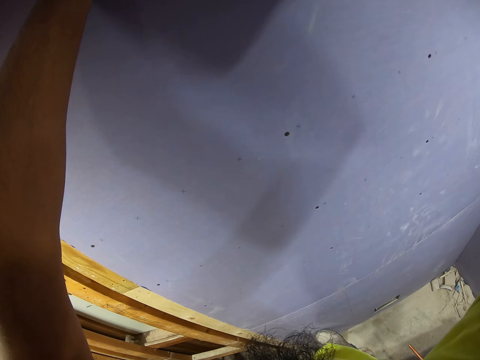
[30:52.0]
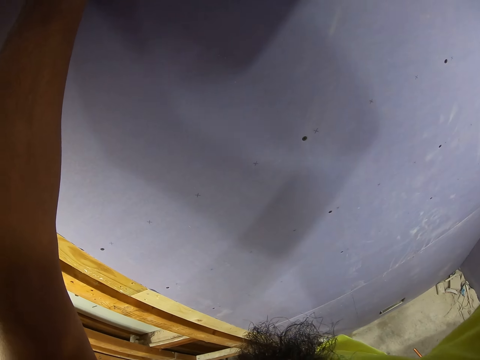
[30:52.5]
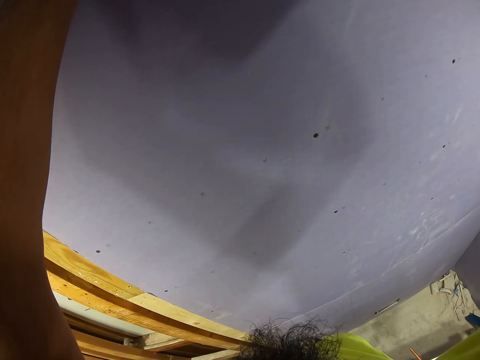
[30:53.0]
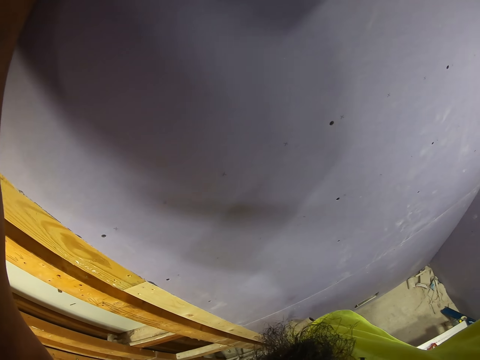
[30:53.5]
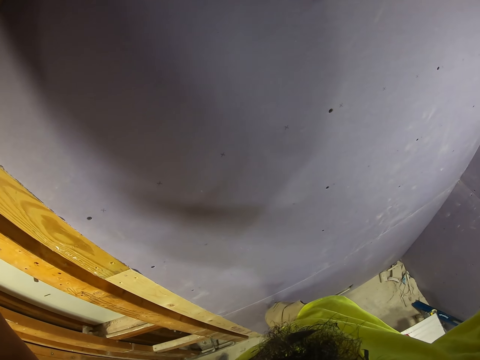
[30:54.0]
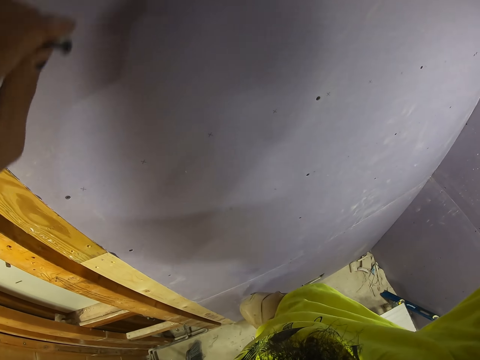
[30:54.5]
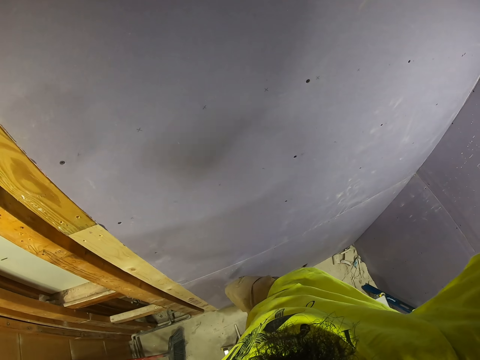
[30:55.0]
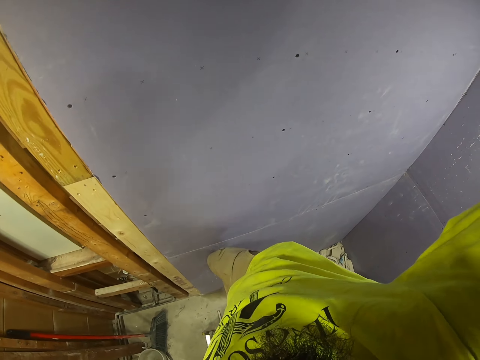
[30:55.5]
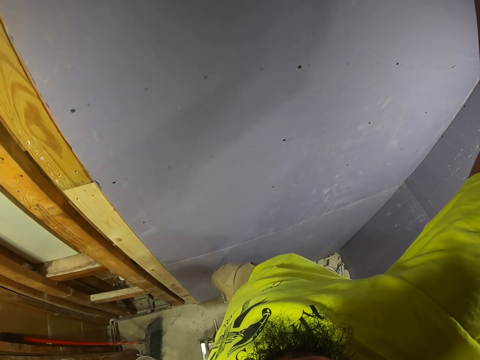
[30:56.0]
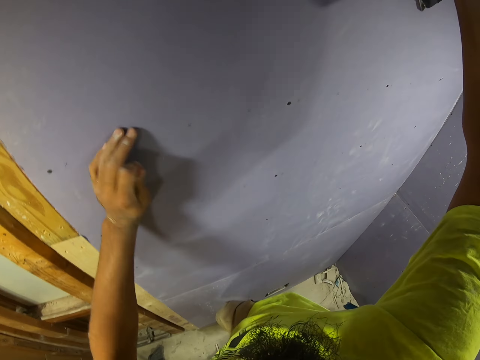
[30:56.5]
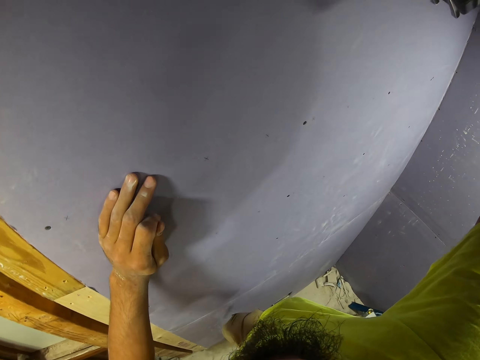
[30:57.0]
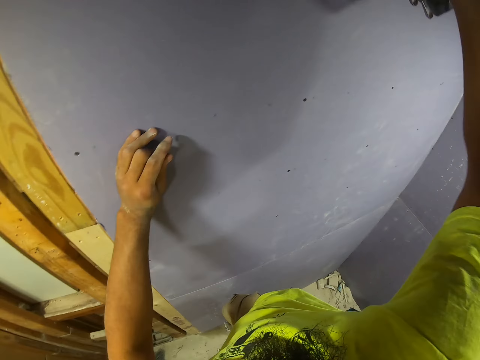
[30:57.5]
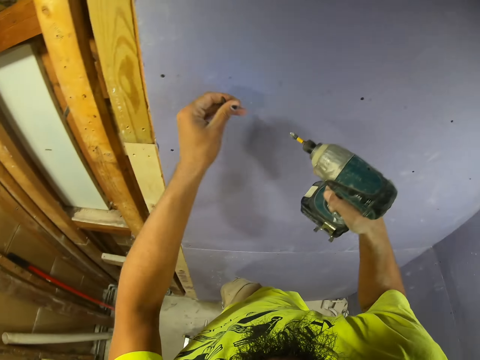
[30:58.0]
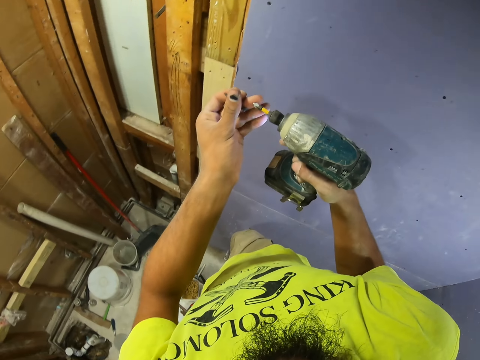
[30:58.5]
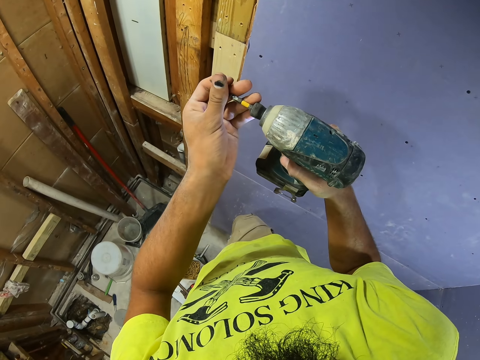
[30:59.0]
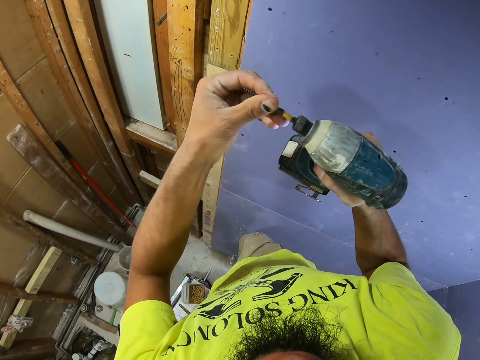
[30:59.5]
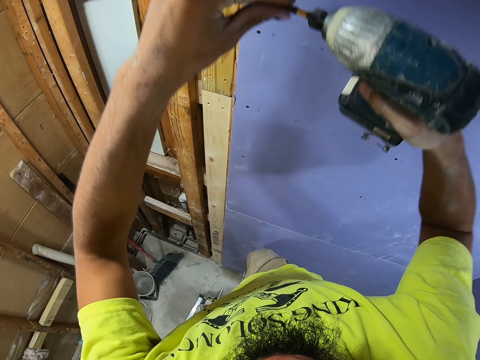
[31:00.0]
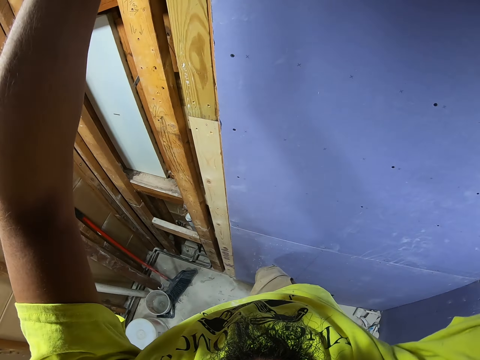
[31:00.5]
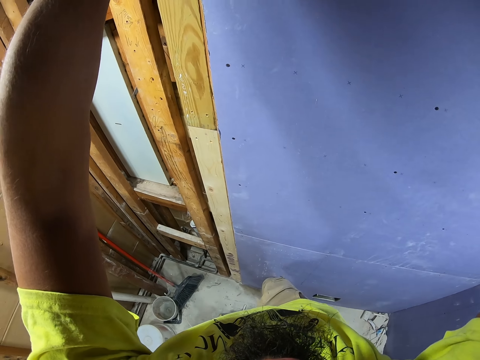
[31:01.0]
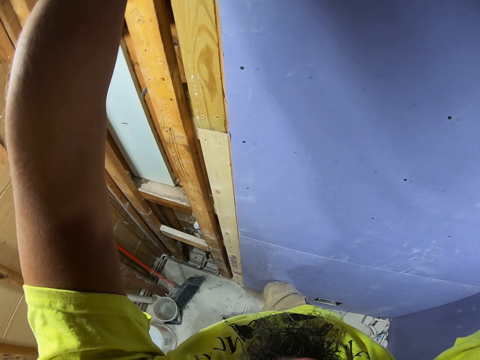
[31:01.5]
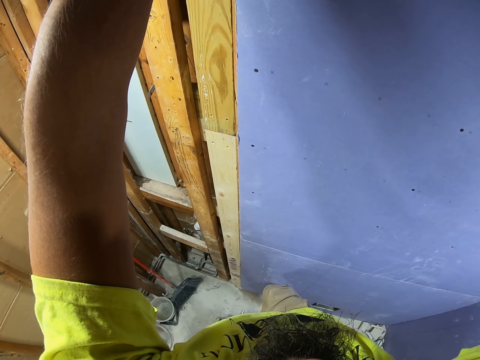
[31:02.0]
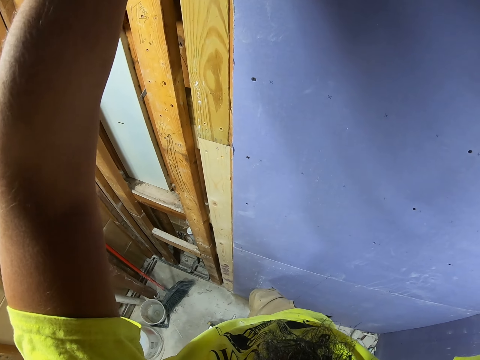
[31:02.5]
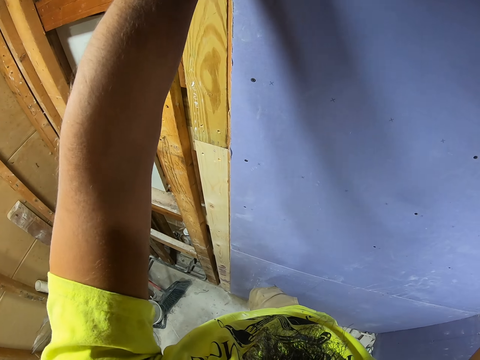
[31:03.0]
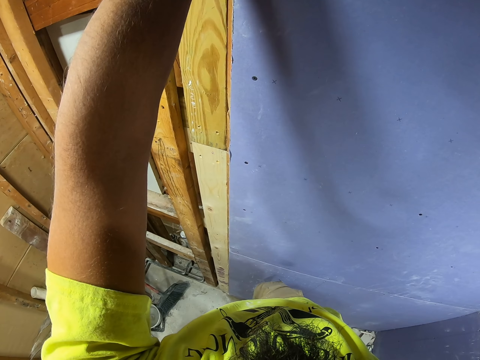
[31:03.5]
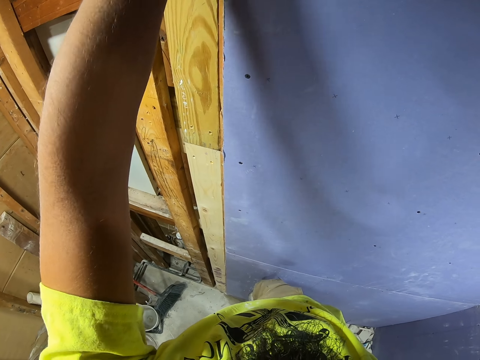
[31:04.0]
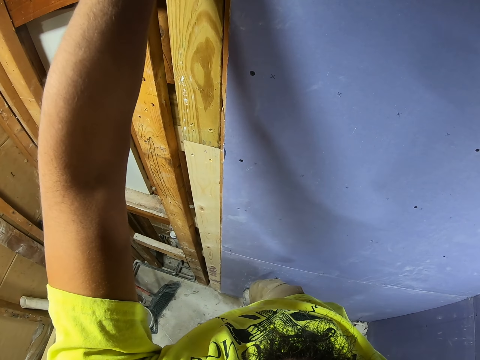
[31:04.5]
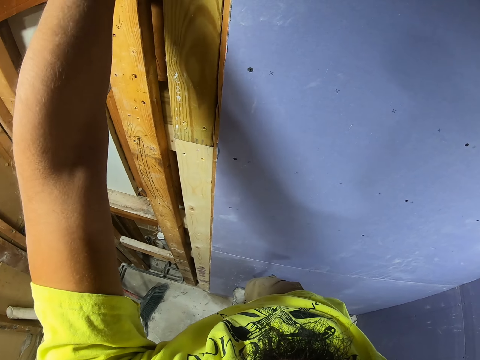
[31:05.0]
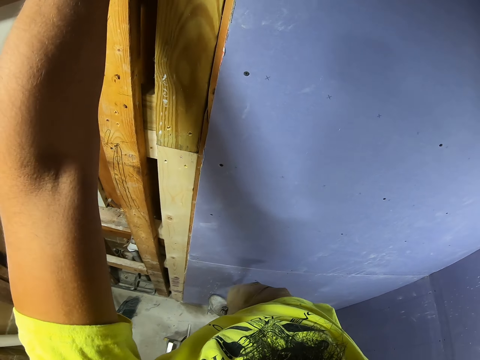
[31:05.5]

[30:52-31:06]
The camera wearer places the left hand on the wall. They lower the impact driver. They put the screw on the impact driver. They drill the screw into the board.

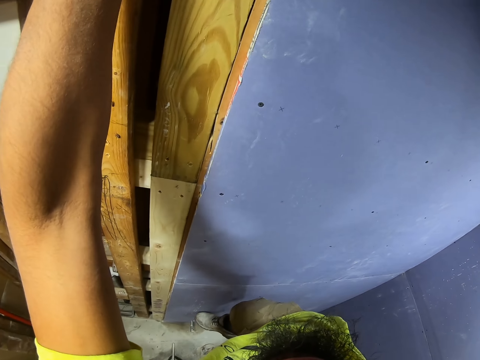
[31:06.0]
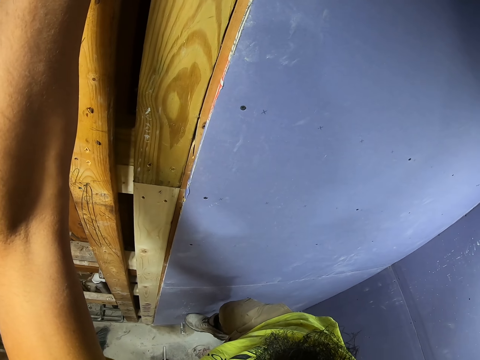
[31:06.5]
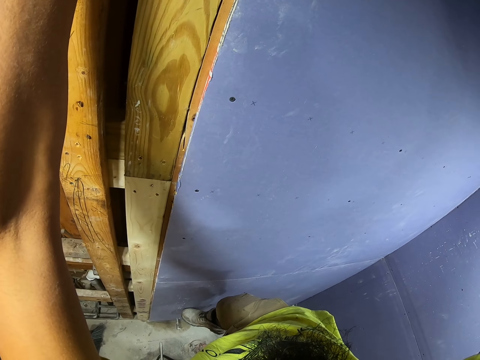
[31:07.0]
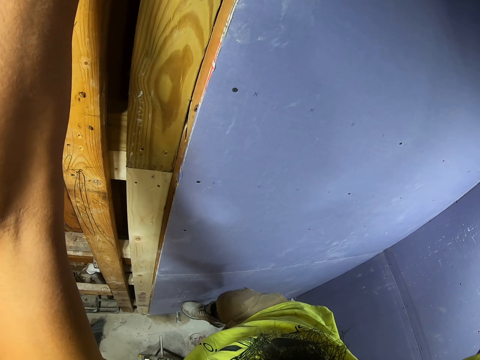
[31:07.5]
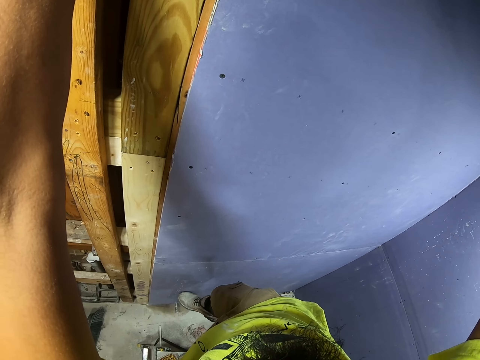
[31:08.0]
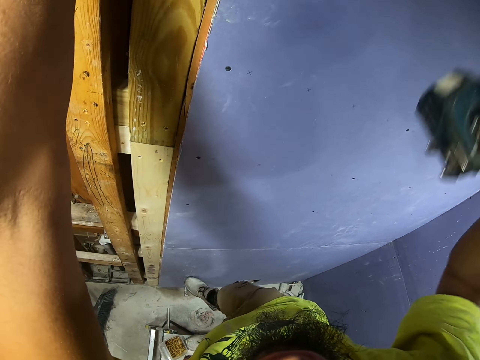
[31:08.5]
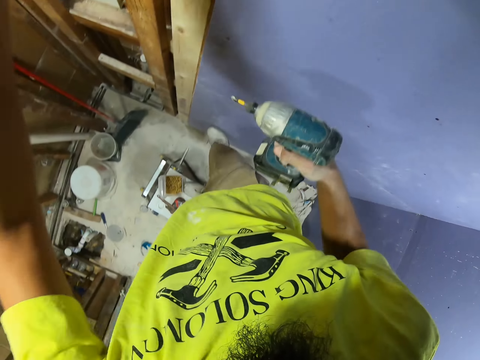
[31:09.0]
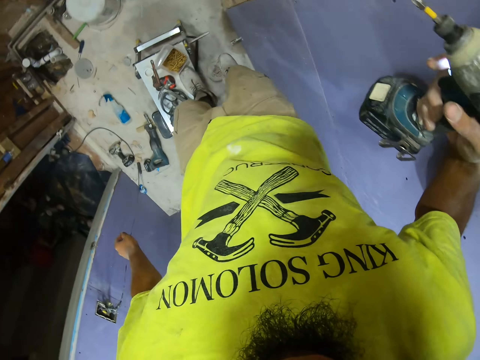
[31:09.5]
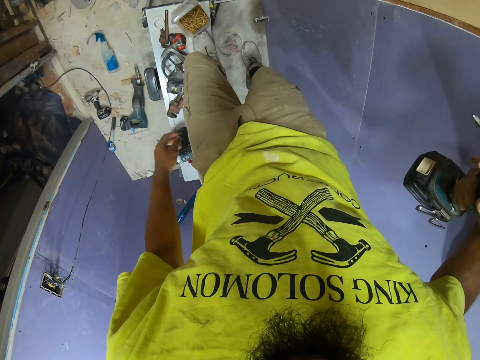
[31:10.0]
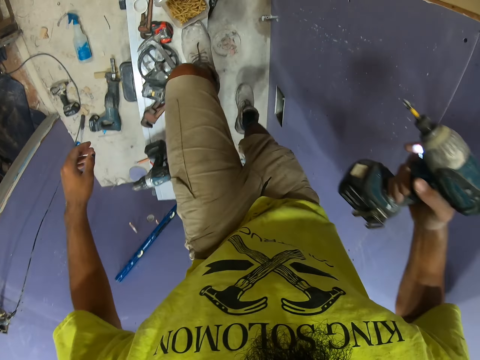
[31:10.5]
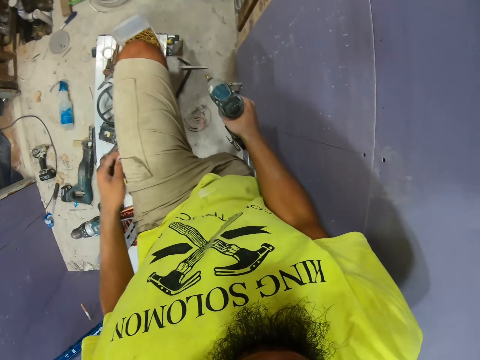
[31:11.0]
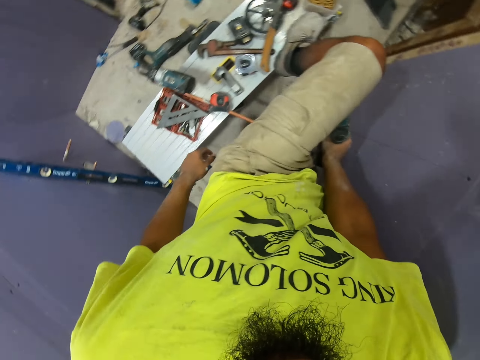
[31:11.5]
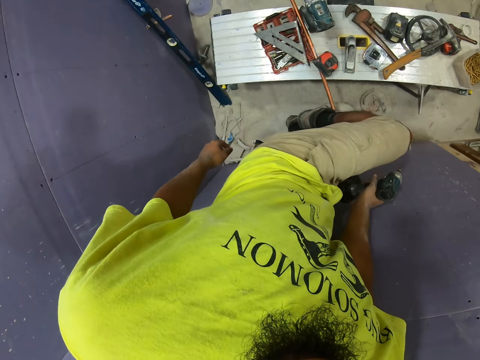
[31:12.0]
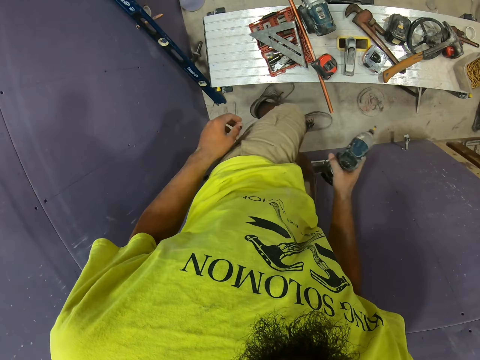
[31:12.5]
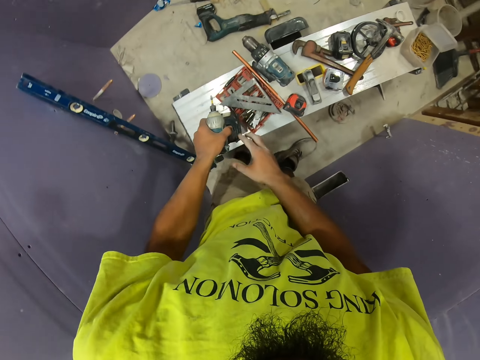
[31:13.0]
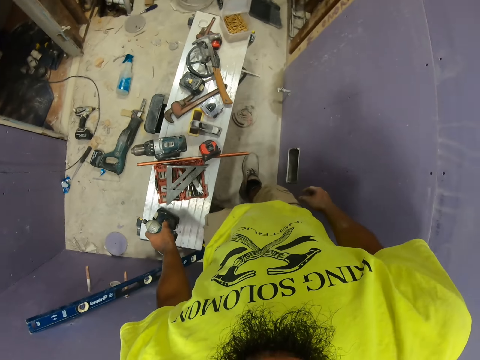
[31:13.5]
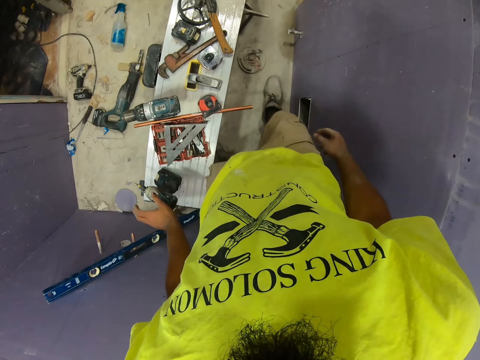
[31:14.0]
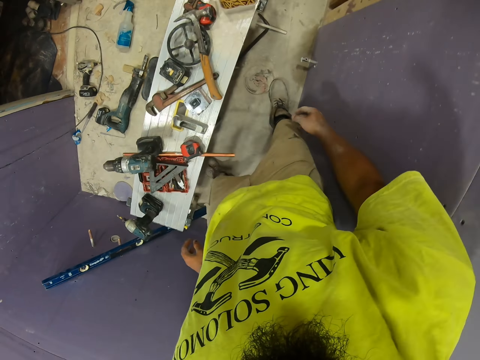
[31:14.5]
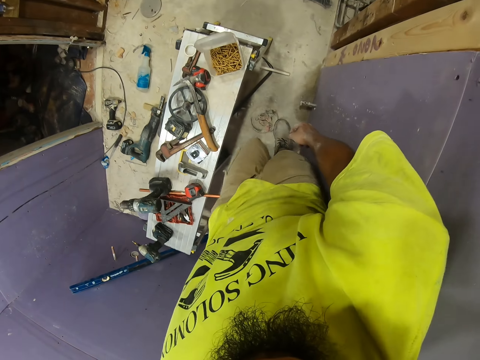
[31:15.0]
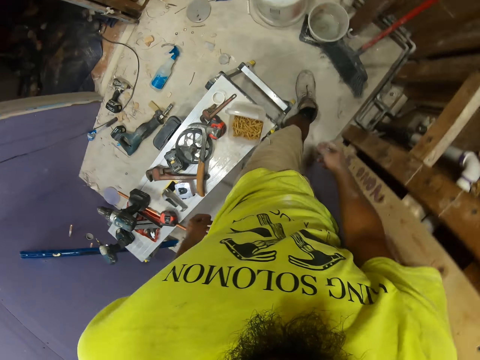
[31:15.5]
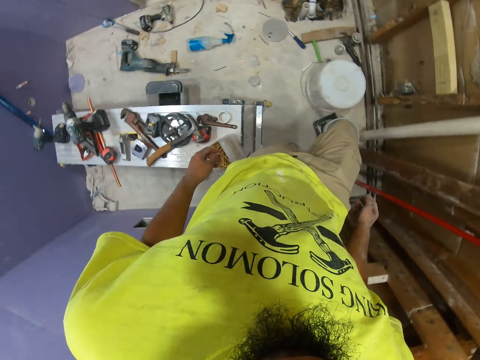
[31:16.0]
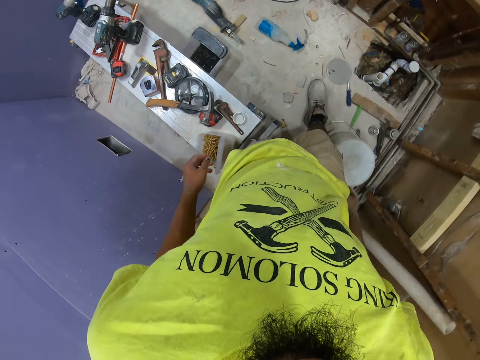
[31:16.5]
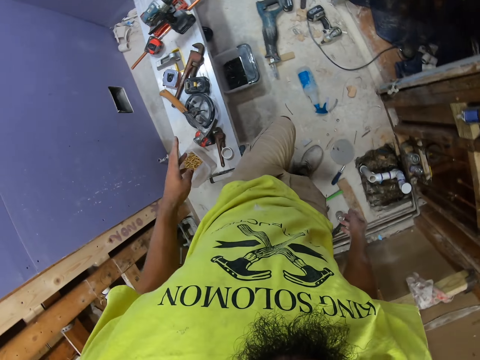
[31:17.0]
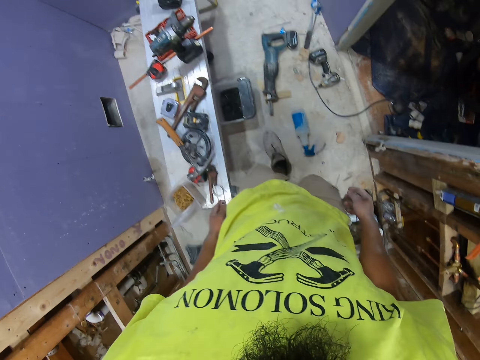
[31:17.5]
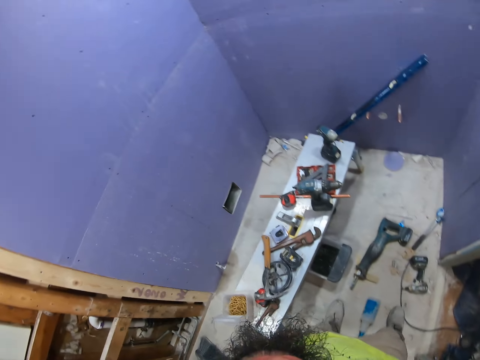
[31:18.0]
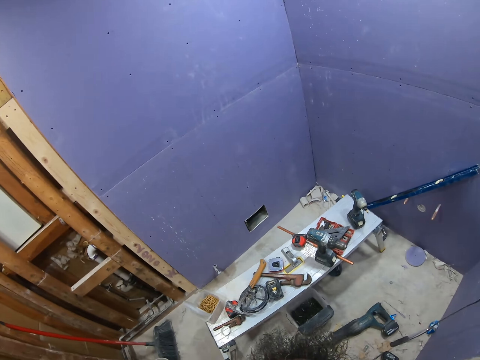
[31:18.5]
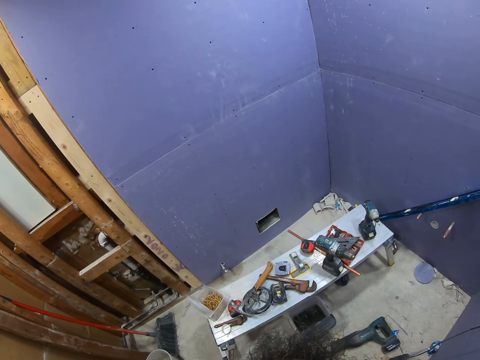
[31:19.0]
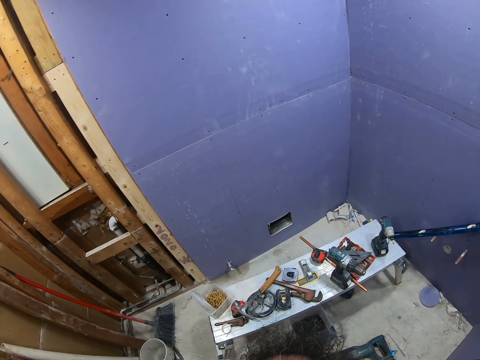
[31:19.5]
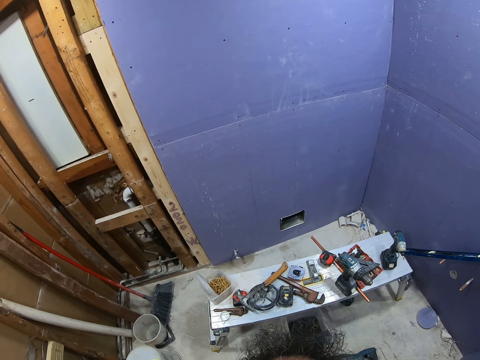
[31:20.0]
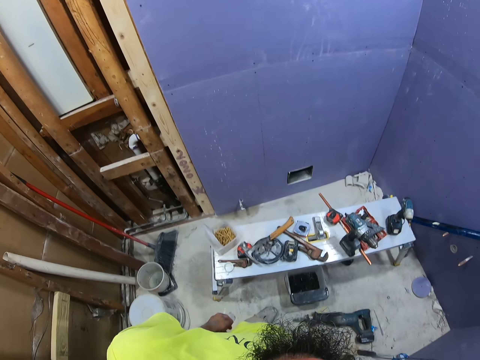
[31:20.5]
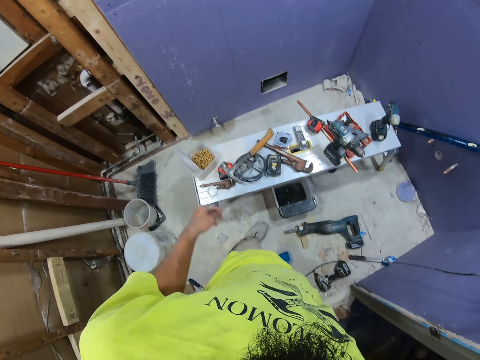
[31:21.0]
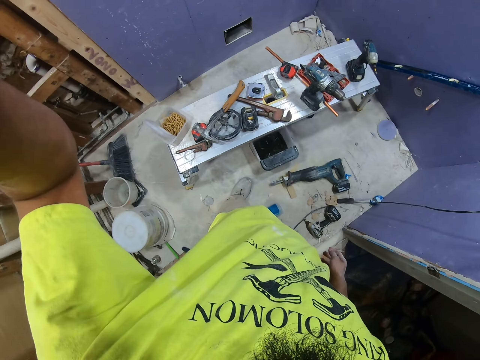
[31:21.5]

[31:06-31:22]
The camera wearer lowers the impact driver. They step down from the table. They look around the table. They take the impact driver from the right hand. They put the impact driver on the table. They walk beside the wall. They look around the wall. They adjust the camera.
